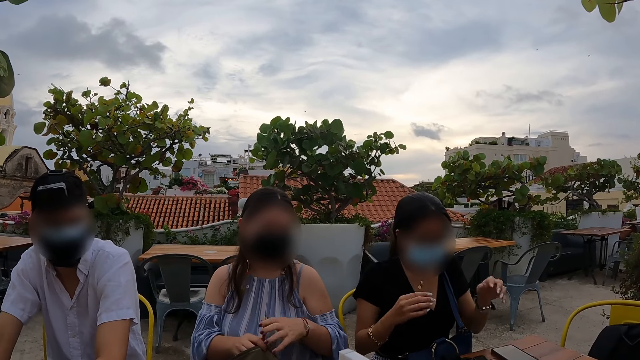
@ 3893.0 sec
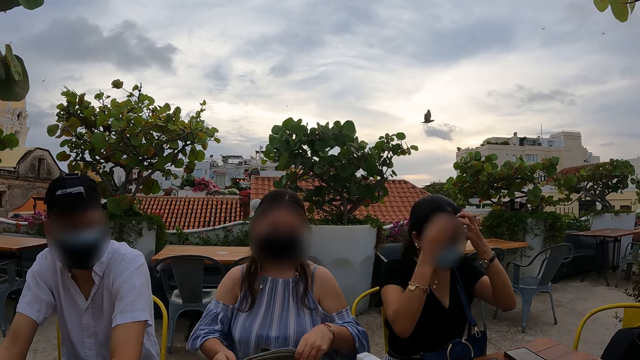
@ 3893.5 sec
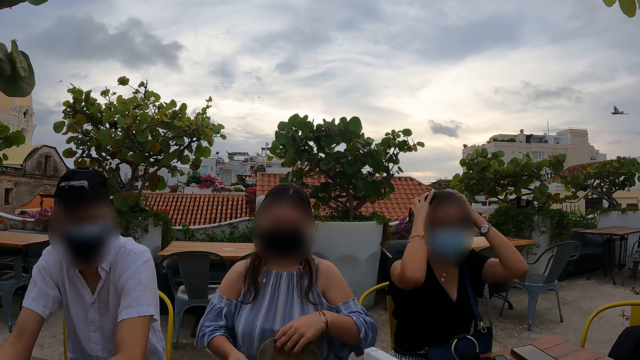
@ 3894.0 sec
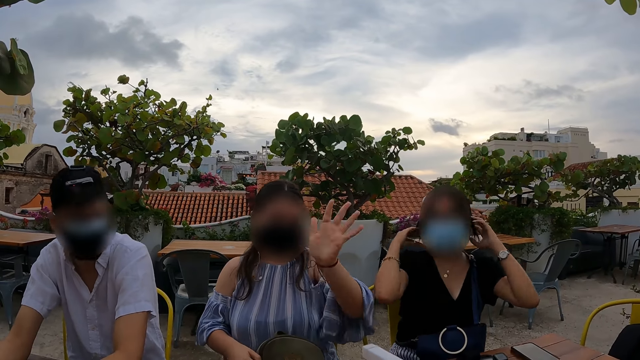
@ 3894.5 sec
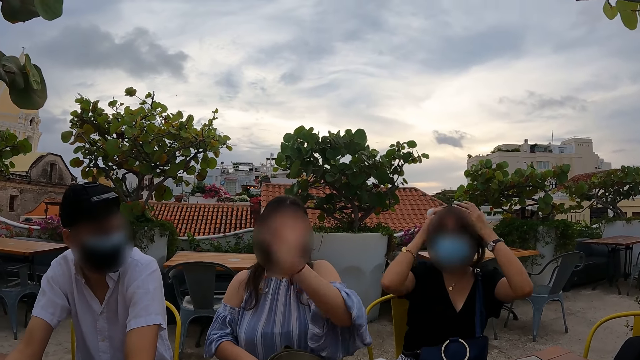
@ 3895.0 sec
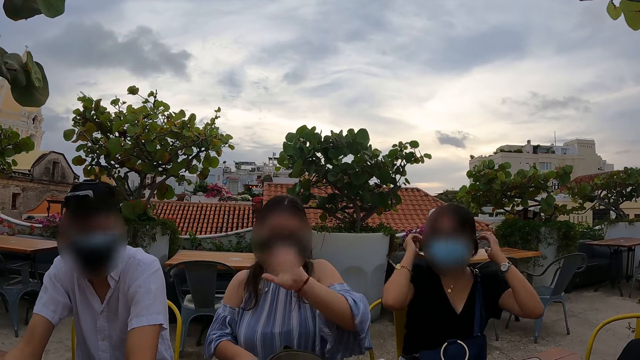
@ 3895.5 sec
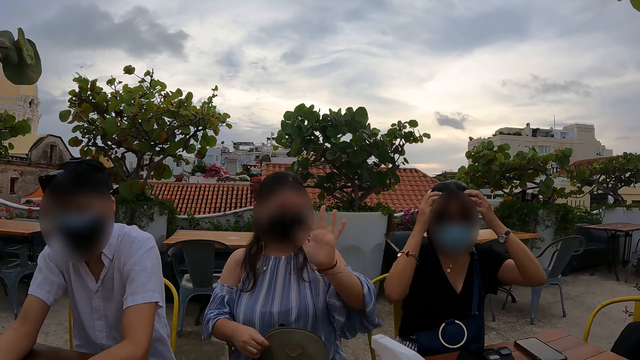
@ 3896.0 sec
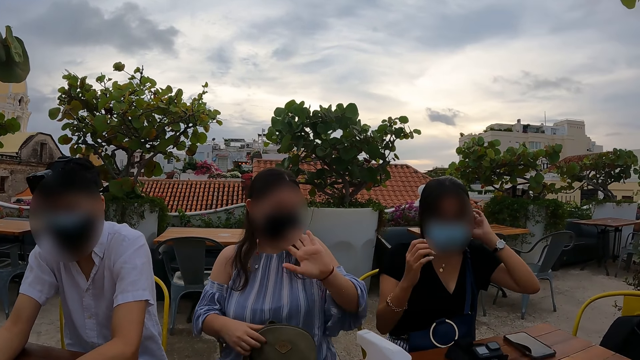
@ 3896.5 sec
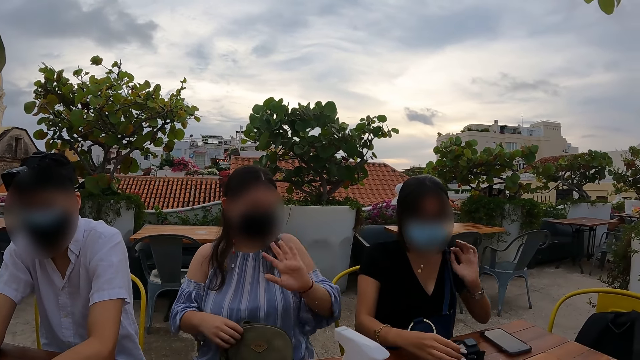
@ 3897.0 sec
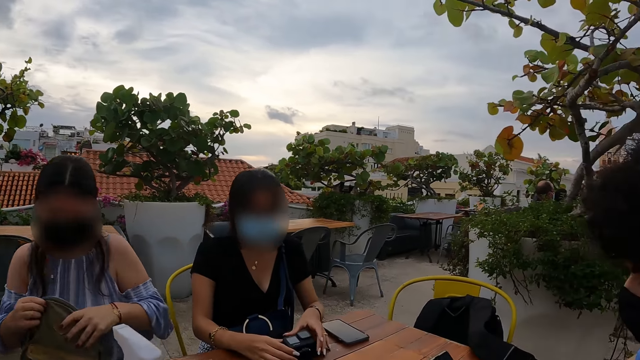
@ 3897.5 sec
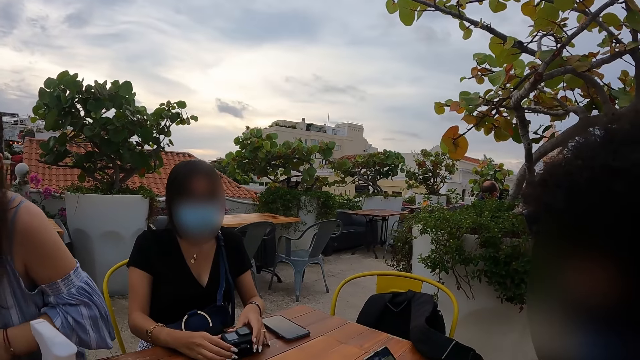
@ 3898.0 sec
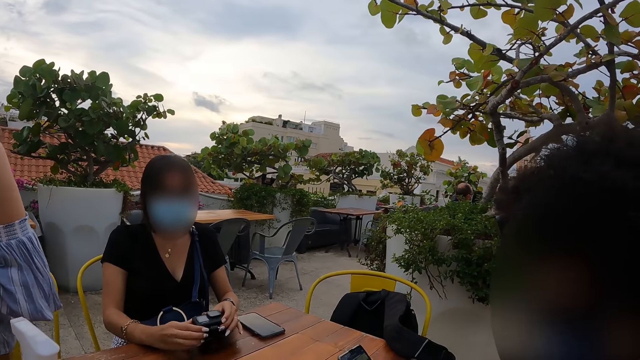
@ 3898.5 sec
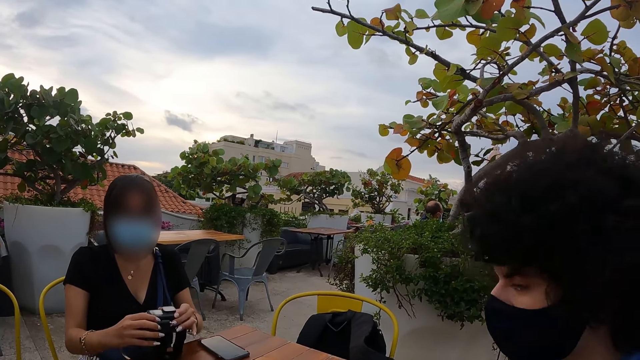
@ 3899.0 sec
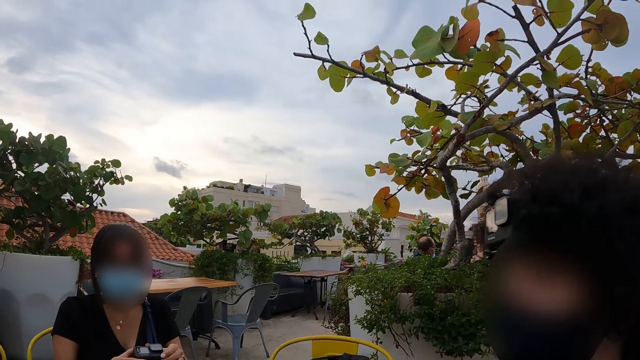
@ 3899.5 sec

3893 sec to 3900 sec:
The camera wearer looks at a person.

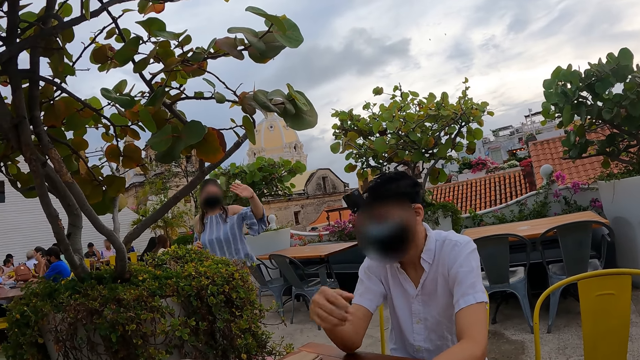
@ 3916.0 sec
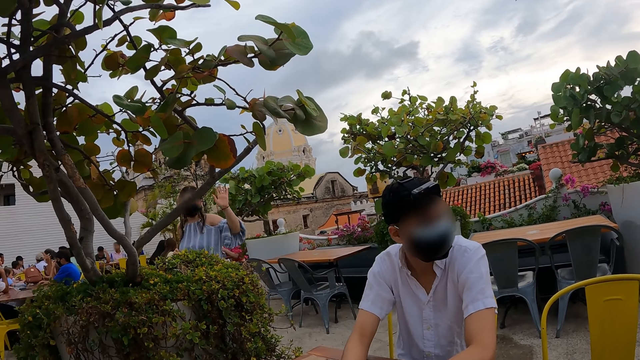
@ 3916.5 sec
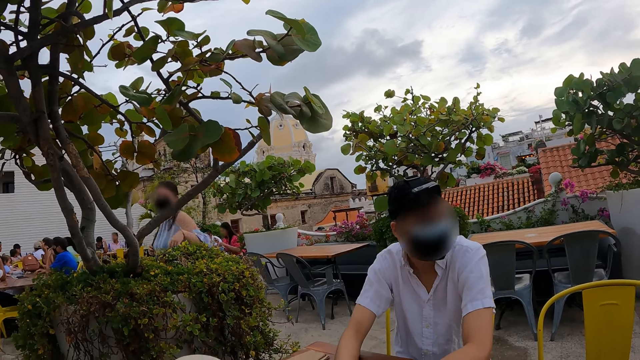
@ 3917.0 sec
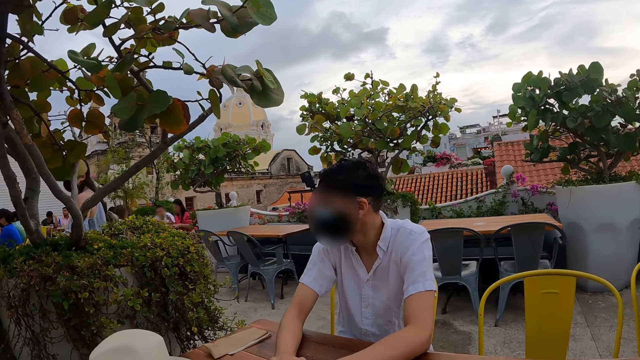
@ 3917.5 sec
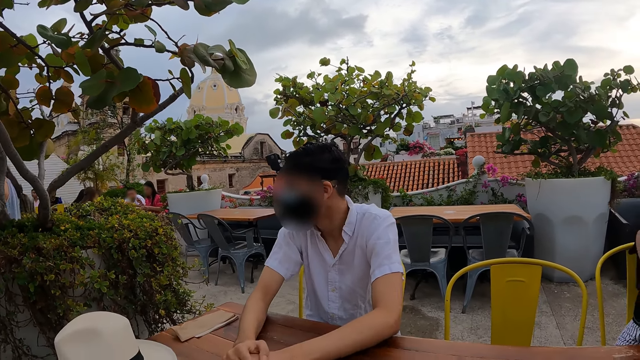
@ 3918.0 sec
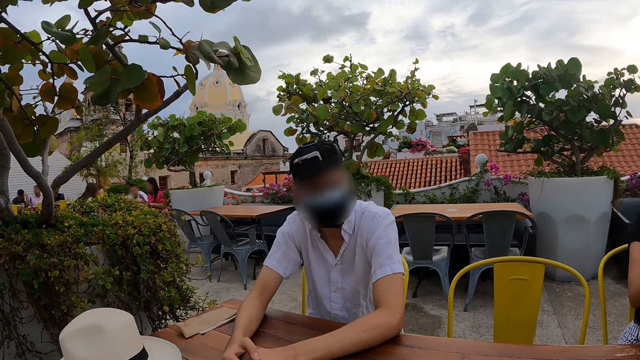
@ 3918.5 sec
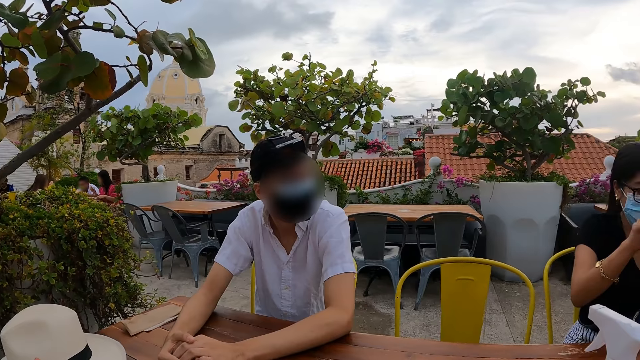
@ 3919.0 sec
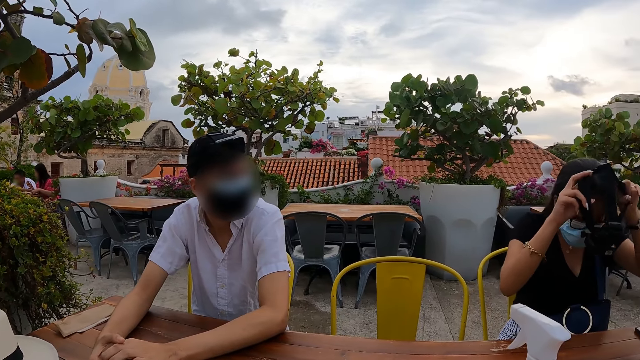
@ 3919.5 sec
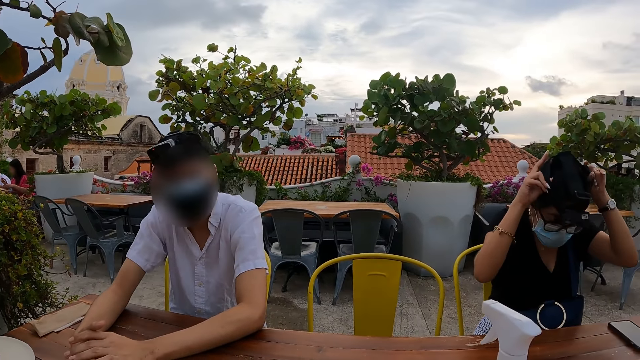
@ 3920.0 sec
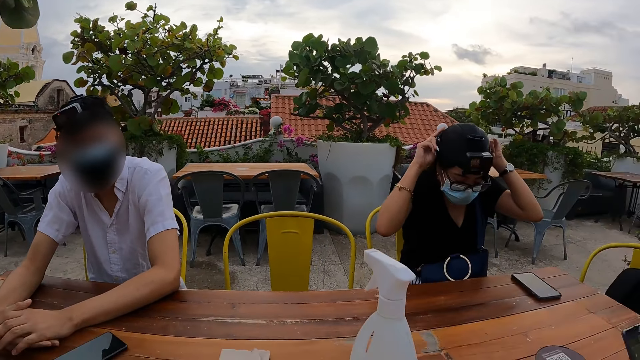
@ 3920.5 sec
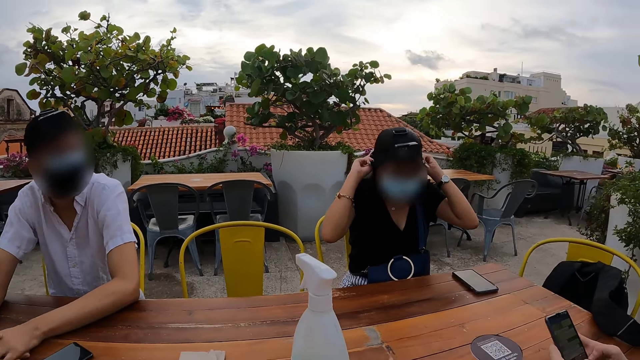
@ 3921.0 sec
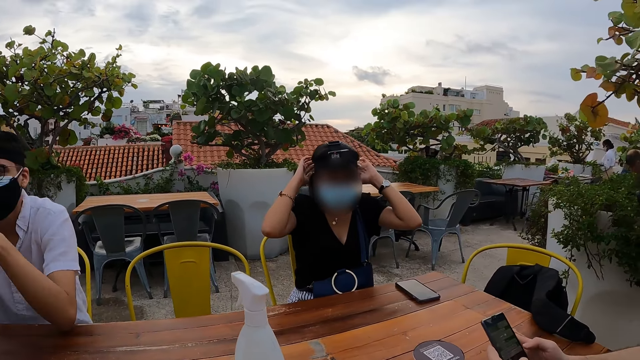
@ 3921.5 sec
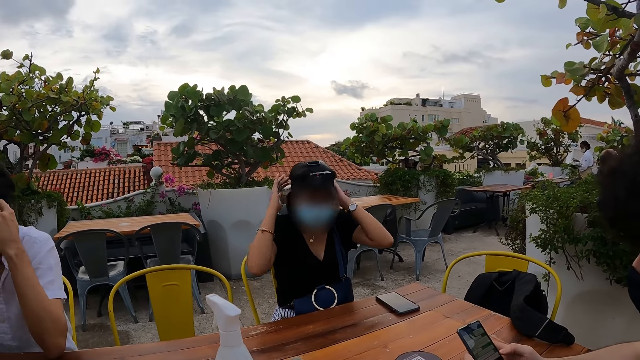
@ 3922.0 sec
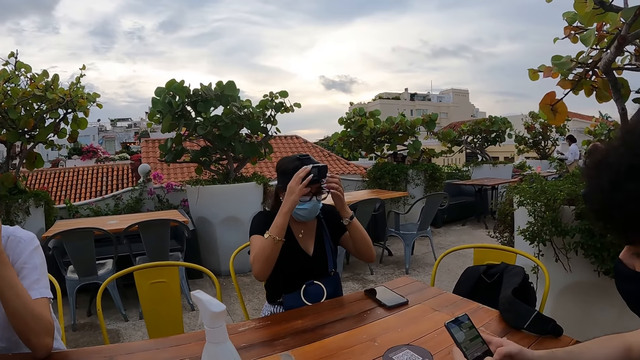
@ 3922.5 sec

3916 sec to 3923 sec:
The camera wearer looks around.

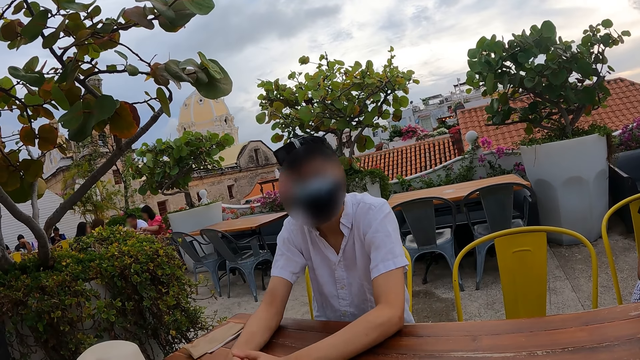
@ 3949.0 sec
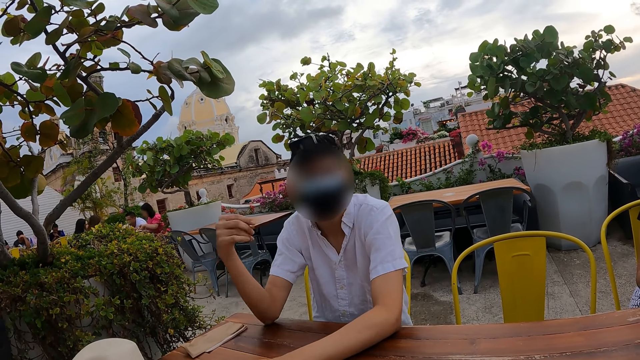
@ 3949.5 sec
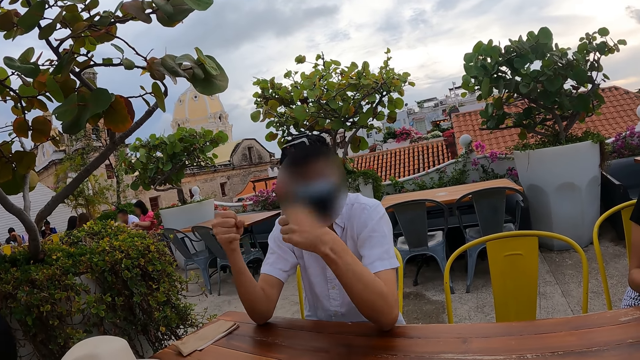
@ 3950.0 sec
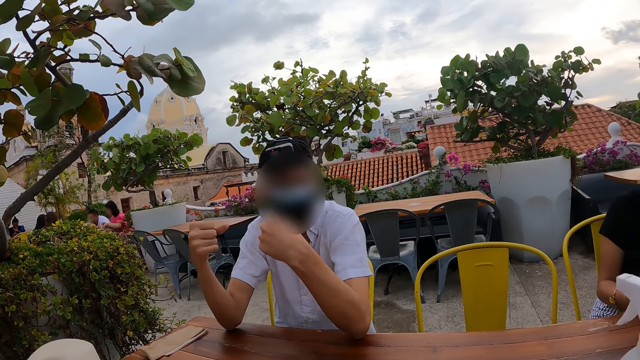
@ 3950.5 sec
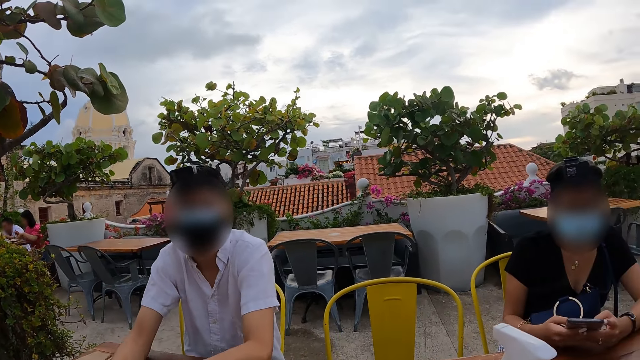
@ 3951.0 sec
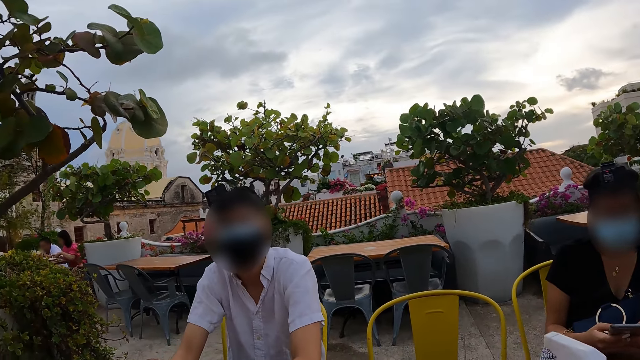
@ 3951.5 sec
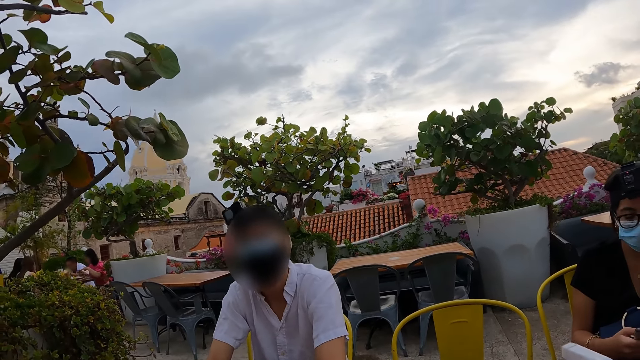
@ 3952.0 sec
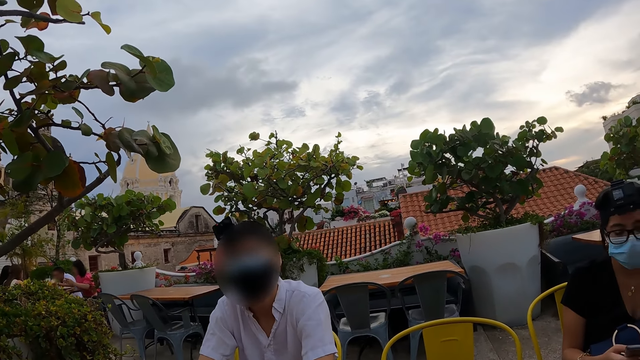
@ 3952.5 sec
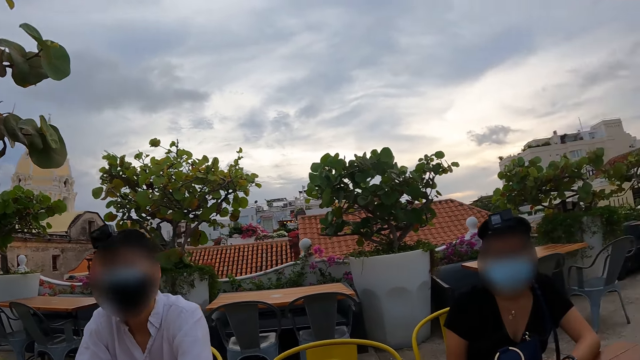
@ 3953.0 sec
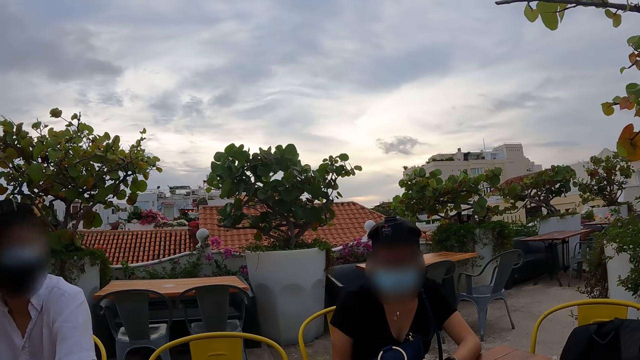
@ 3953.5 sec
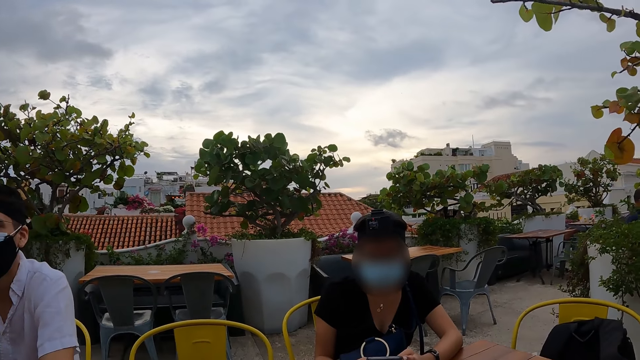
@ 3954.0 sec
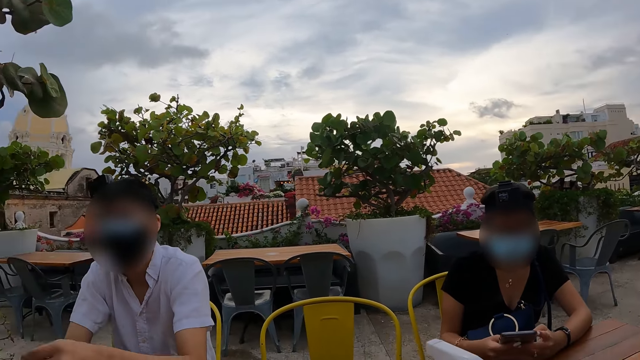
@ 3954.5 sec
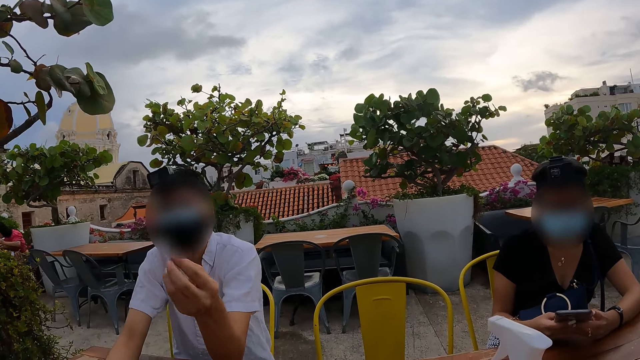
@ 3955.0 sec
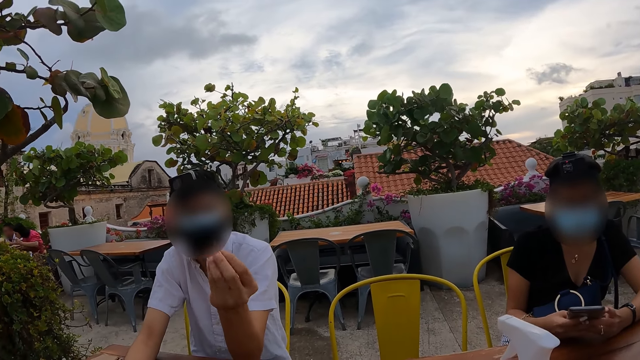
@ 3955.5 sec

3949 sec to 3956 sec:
The camera wearer interacts with a person.
